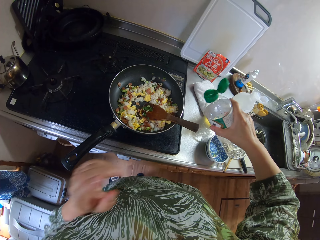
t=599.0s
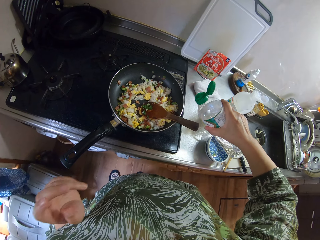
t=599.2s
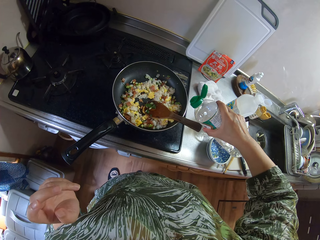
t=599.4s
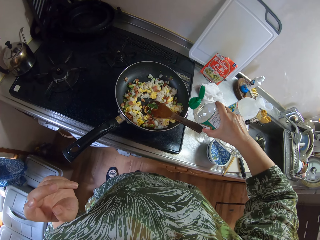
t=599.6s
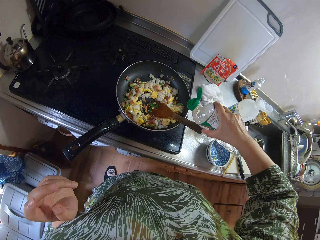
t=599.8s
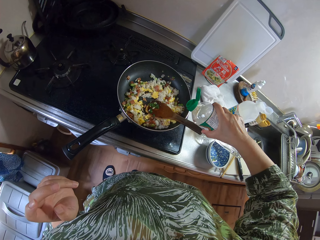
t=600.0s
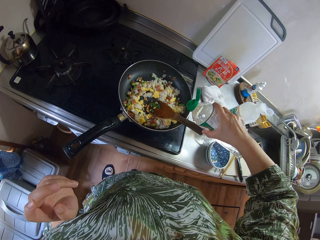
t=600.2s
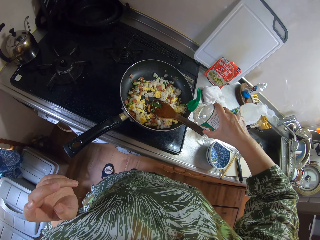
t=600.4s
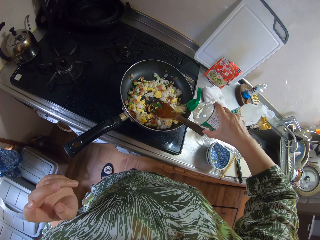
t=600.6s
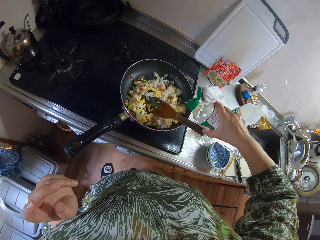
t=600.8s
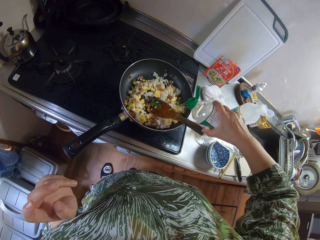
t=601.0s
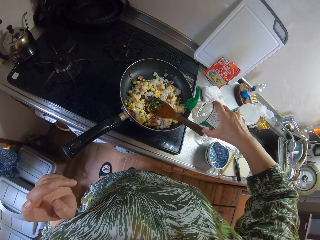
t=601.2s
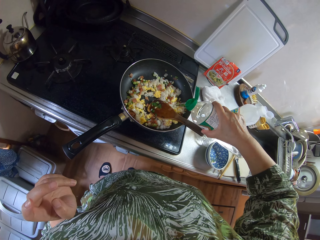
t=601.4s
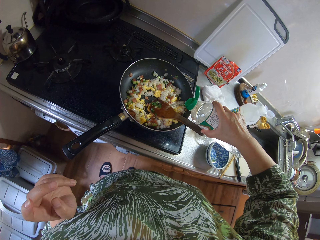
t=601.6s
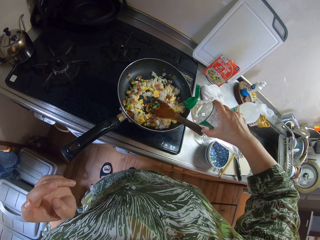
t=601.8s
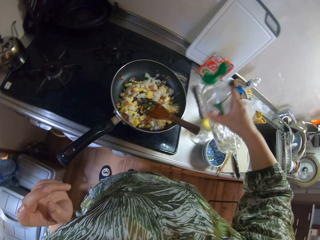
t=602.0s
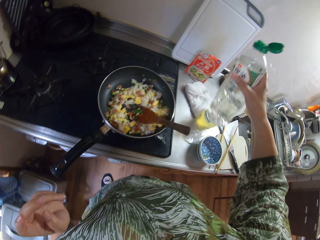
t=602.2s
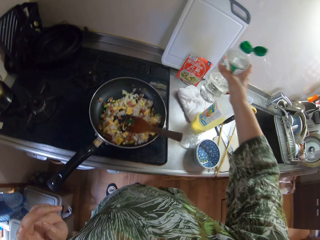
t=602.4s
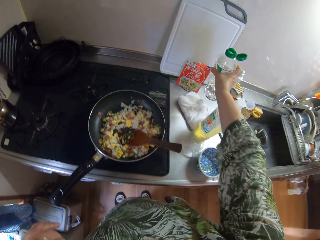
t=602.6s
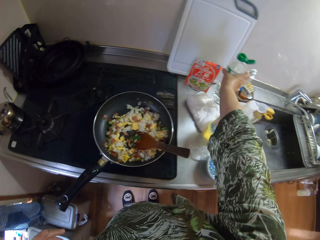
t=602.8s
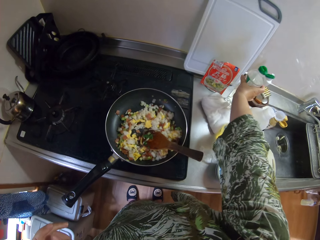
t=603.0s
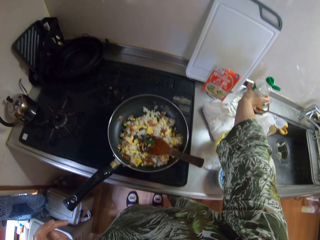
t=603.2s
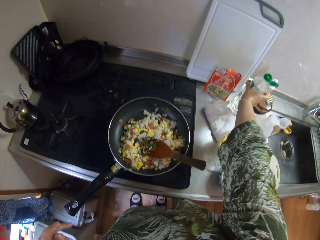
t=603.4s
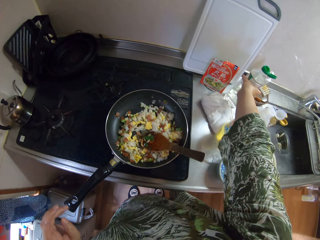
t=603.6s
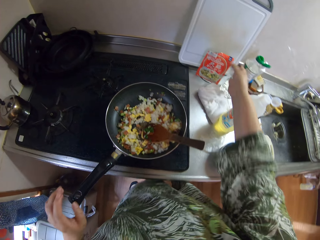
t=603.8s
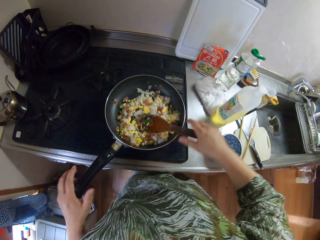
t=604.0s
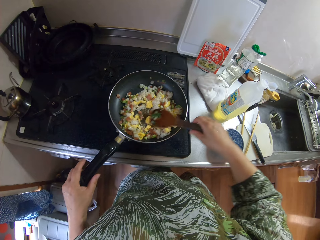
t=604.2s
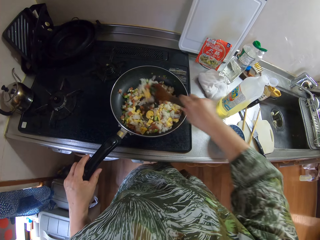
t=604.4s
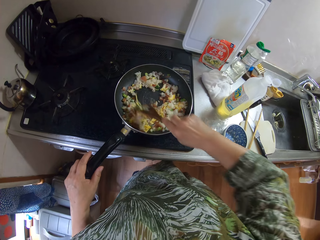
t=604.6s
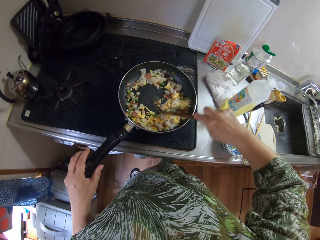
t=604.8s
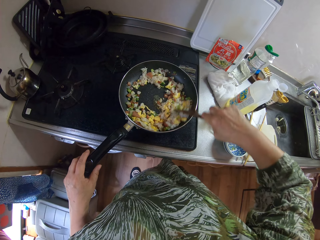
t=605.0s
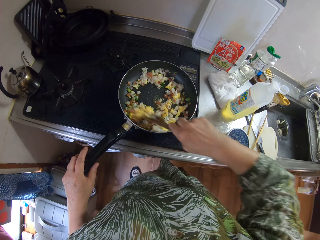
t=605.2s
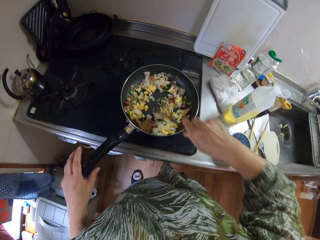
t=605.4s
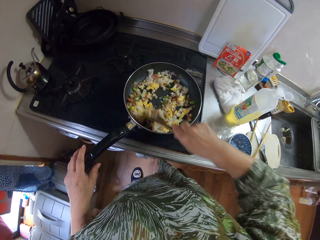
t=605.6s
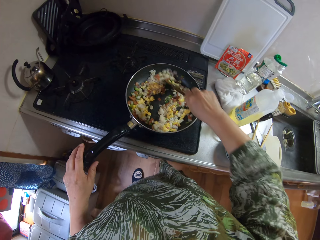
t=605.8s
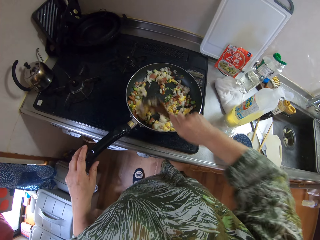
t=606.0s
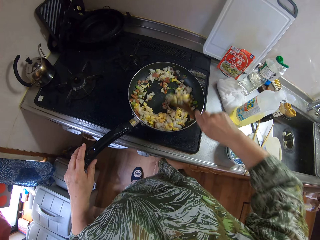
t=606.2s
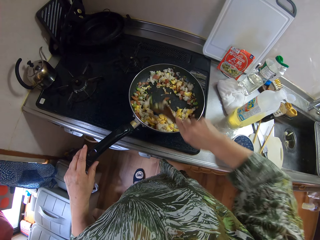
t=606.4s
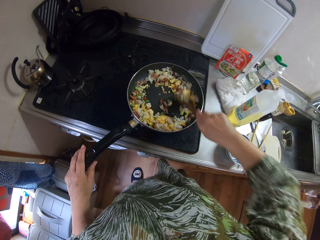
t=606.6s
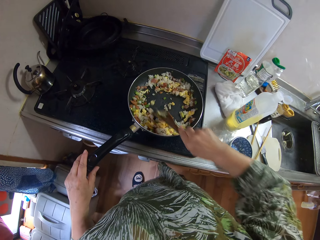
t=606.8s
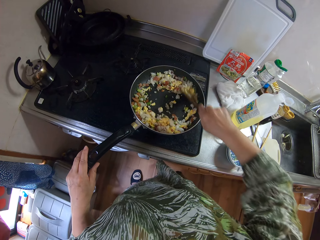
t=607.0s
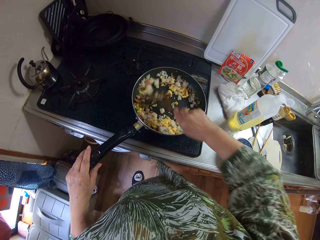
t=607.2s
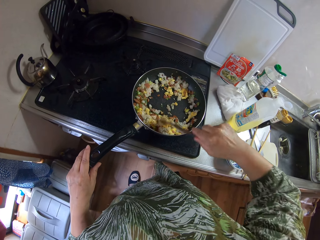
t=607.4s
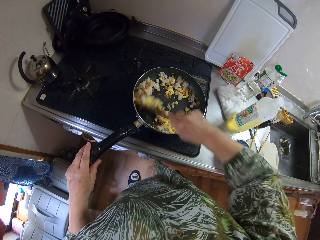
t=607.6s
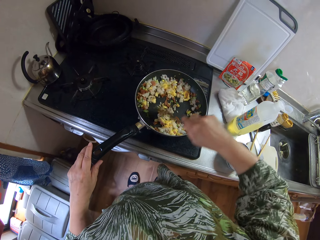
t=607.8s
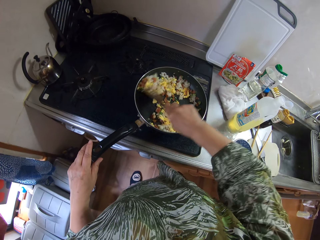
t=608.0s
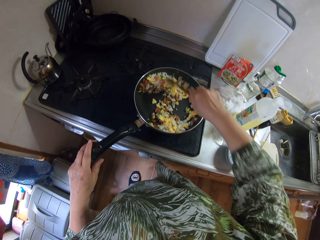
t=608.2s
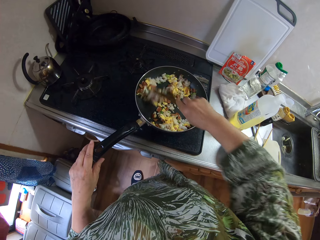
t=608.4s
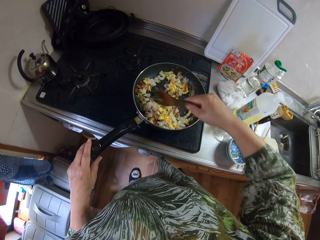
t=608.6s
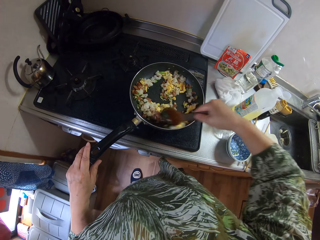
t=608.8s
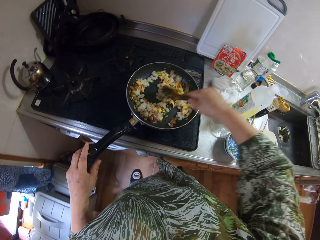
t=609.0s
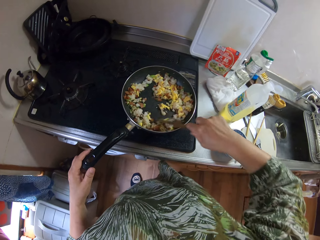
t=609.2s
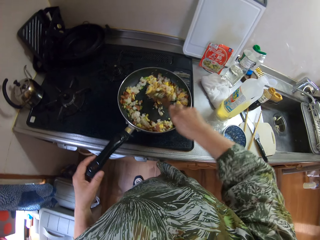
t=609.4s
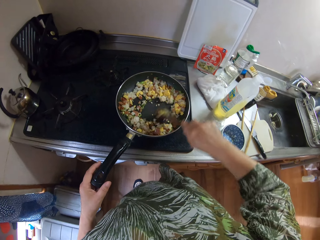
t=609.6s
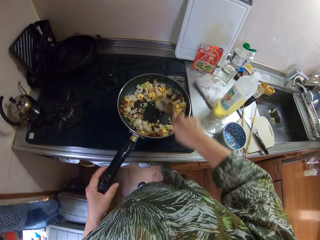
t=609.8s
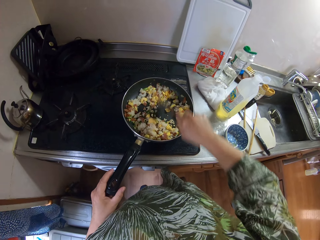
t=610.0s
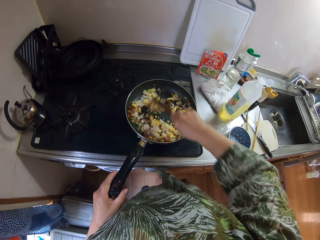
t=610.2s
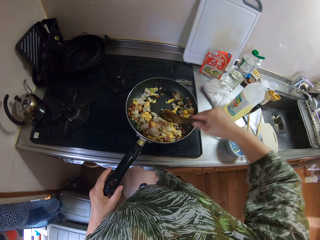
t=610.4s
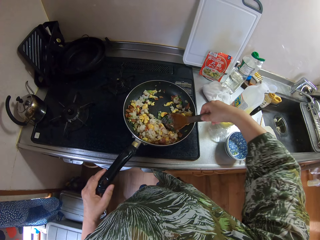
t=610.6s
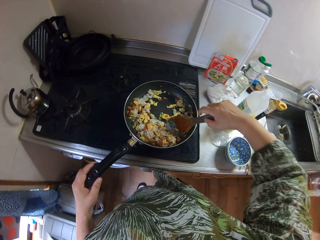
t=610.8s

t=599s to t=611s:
The camera wearer pours from the bottle into the pan. They put the bottle on the kitchen area. They stir the food in the pan.

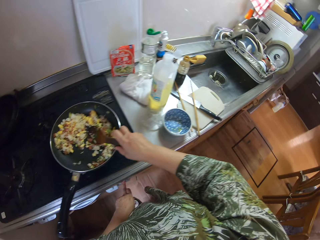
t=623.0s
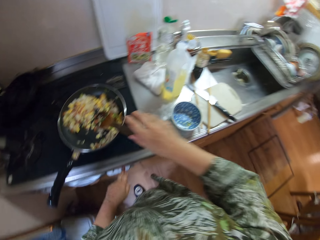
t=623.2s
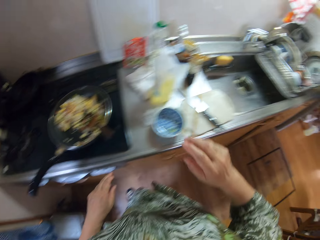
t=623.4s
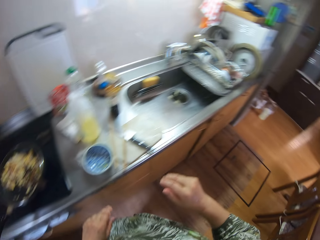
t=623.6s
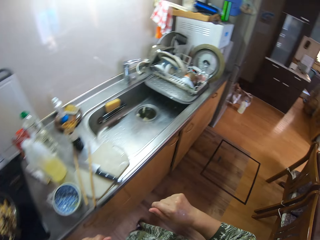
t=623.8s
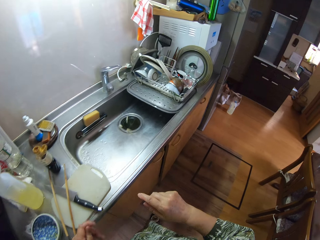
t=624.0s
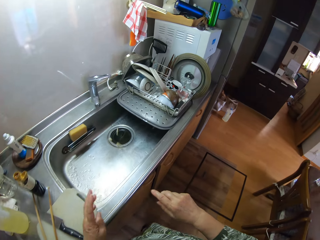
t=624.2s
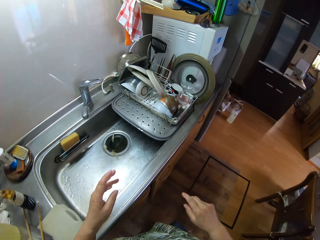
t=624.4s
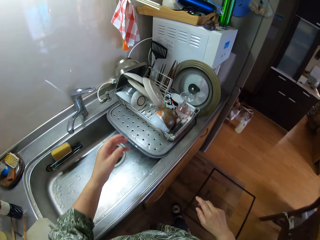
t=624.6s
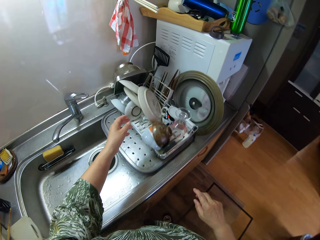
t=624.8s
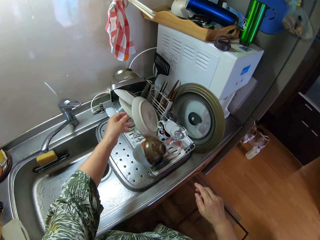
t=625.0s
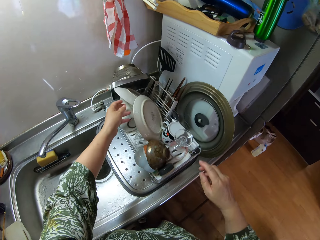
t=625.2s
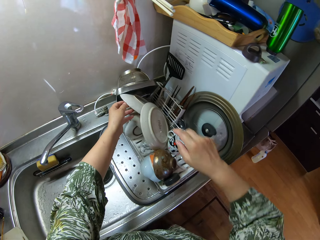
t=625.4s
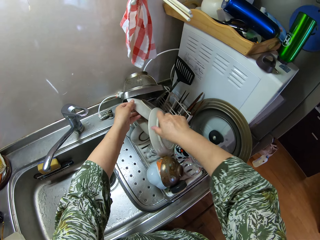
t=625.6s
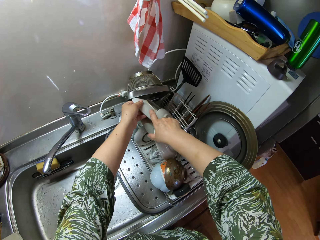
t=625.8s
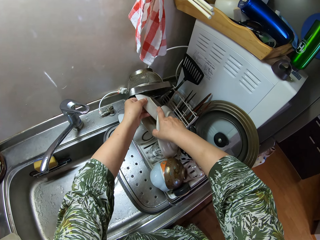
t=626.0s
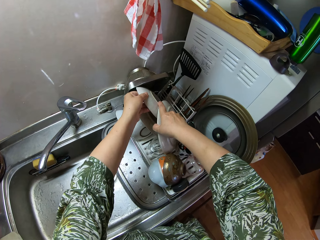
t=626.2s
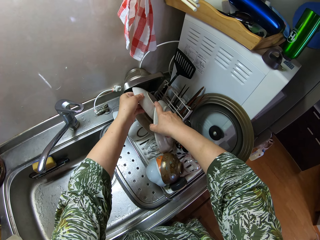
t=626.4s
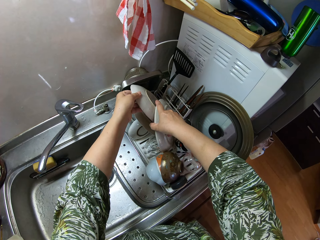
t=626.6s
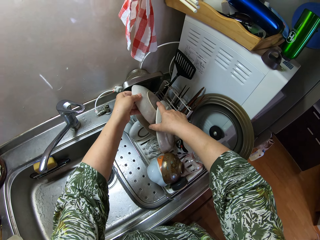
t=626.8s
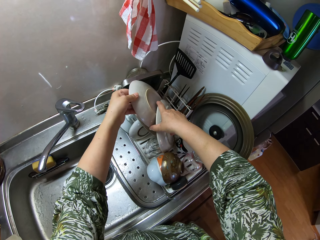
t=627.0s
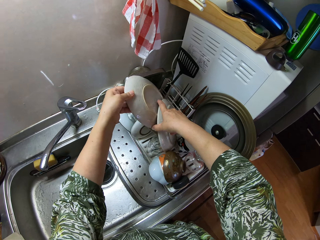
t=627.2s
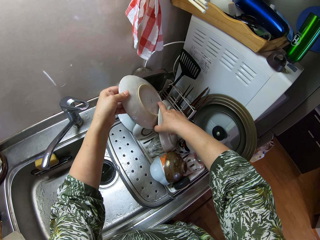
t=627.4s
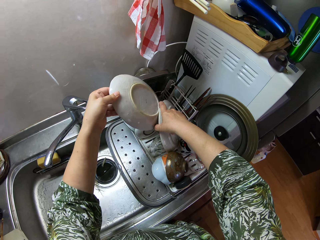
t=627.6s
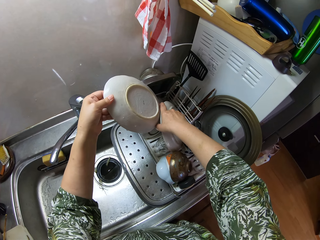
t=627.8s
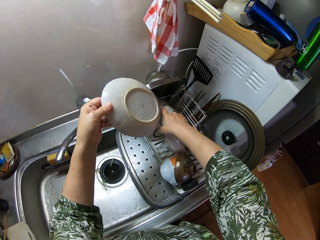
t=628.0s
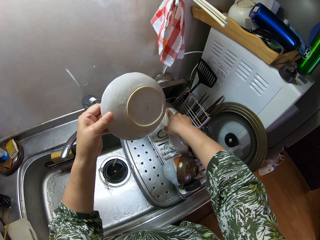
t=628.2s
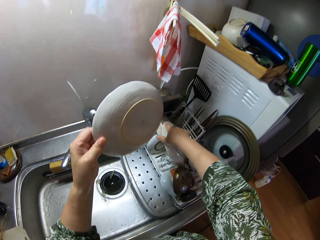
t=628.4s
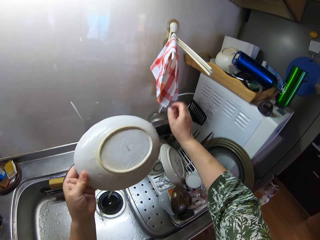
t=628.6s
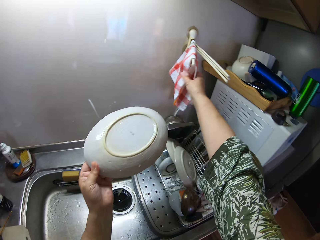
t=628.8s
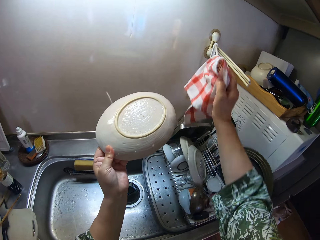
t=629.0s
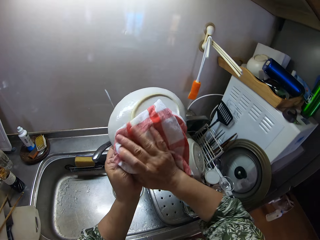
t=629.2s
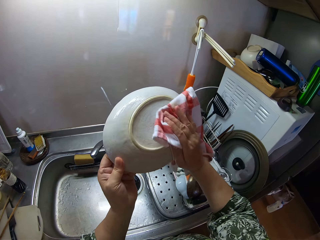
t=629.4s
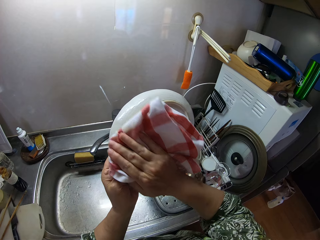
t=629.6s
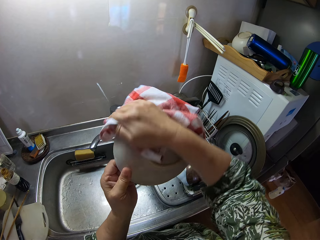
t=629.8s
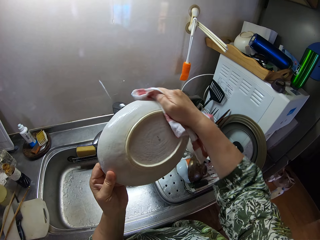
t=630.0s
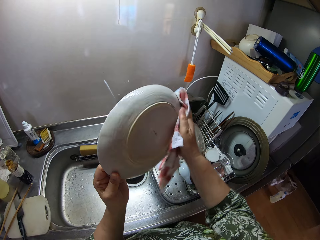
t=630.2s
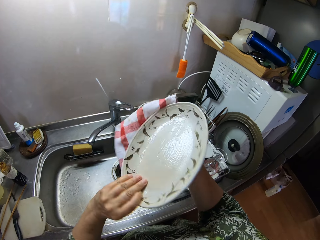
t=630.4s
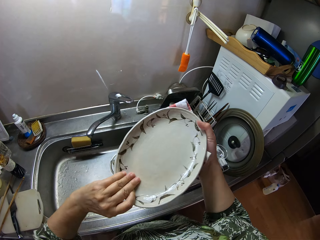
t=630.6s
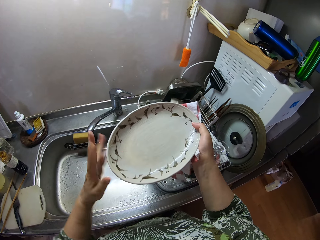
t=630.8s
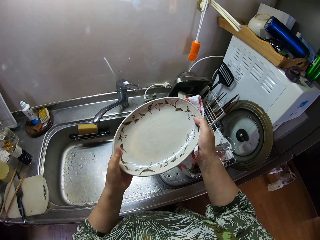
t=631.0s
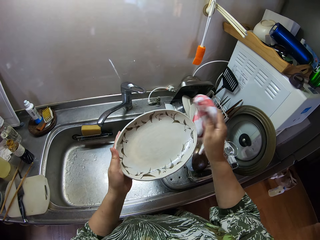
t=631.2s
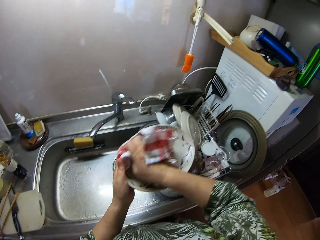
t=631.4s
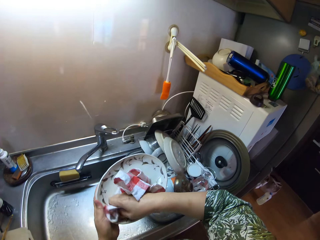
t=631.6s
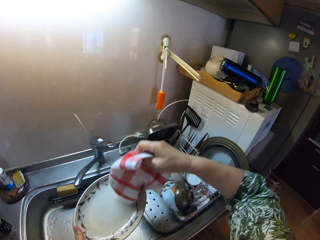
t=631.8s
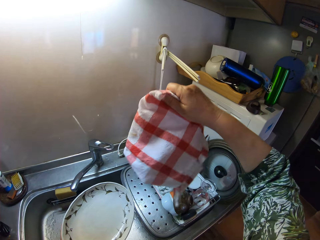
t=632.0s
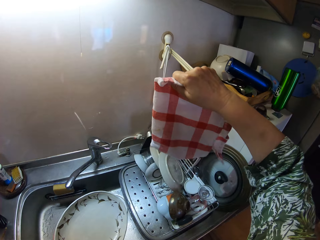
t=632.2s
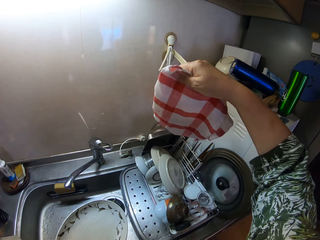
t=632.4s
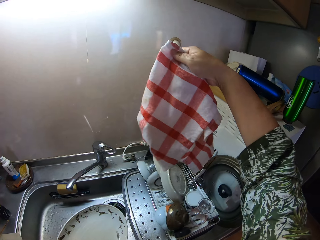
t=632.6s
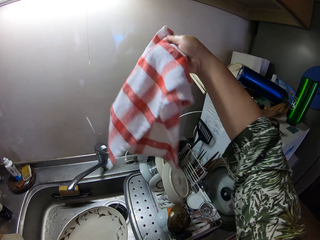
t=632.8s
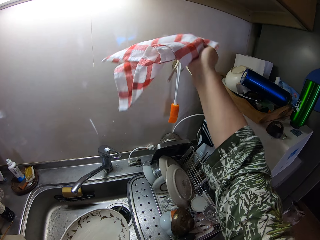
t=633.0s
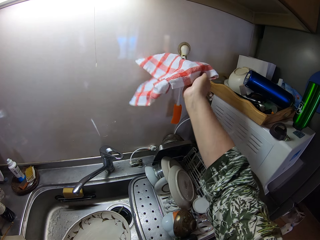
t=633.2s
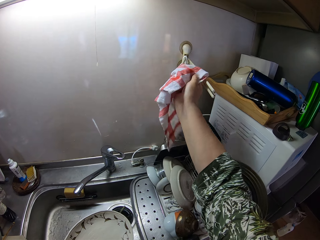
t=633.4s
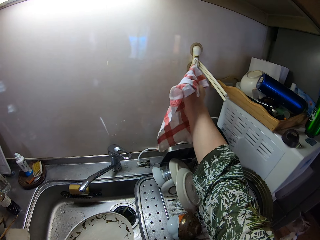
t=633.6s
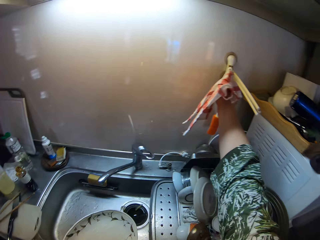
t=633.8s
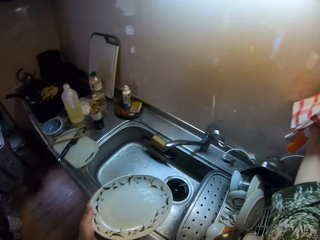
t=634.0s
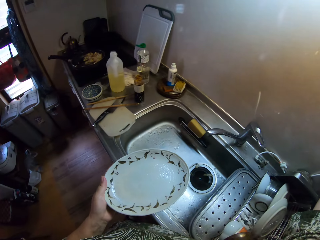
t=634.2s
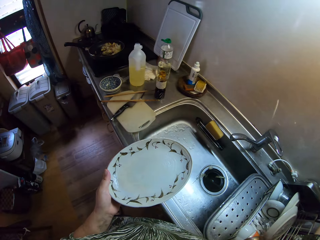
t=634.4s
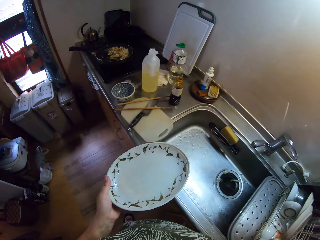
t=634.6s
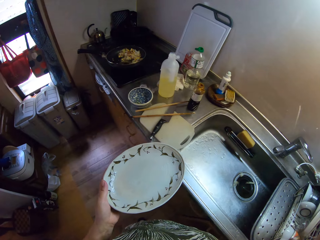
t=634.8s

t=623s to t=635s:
The camera wearer puts off the electric cooker. They walk around the room. They pick up a plate. They pick up a towel. They dry the plate with the cloth. They hang the towel on the wall.
